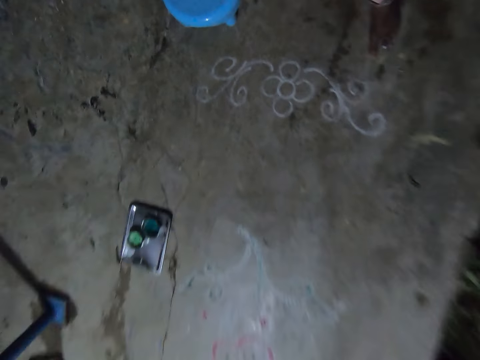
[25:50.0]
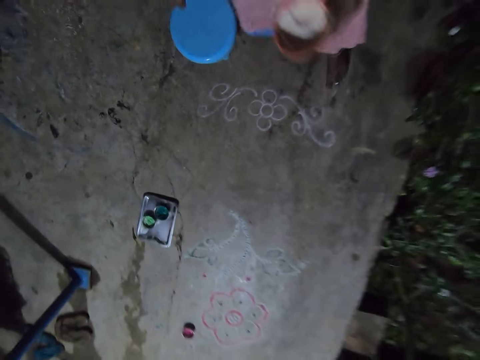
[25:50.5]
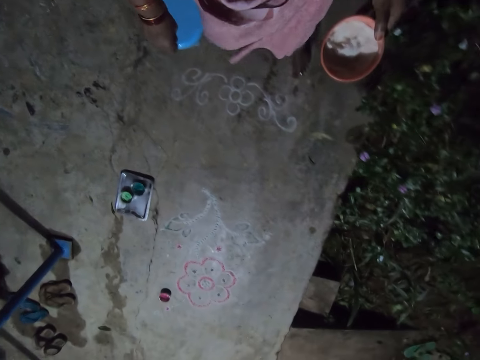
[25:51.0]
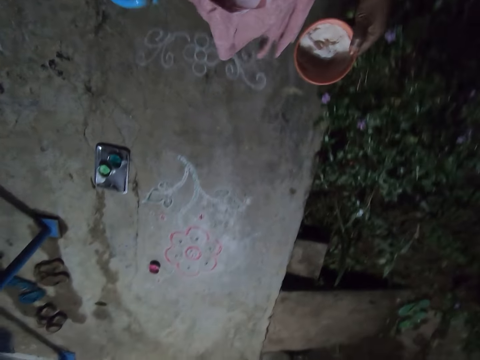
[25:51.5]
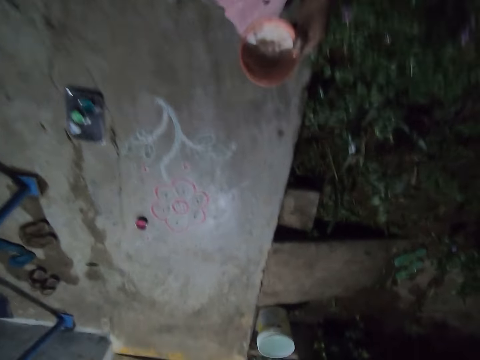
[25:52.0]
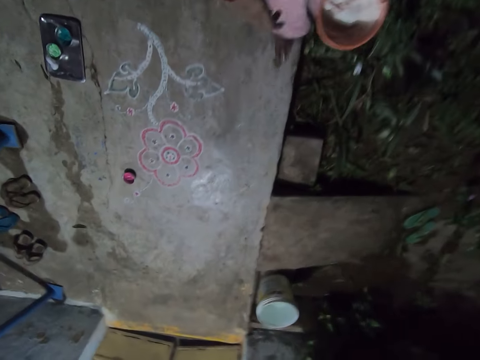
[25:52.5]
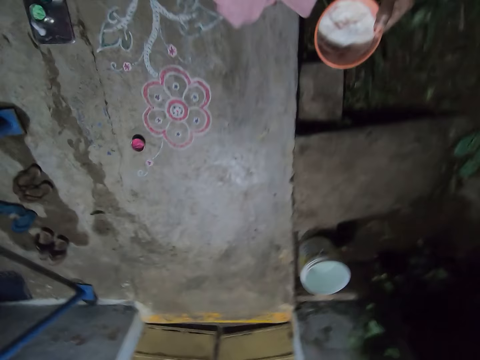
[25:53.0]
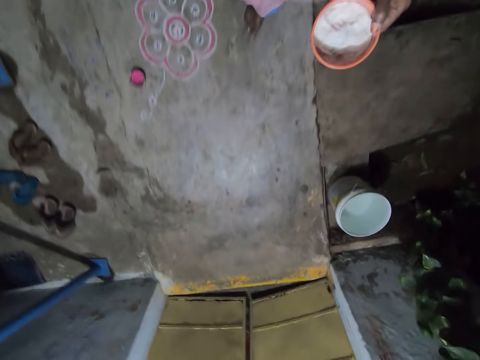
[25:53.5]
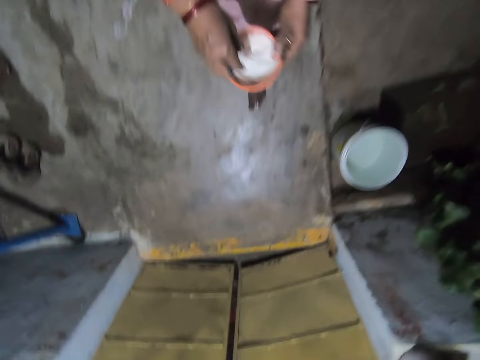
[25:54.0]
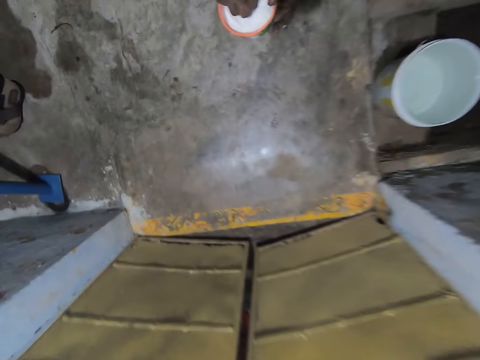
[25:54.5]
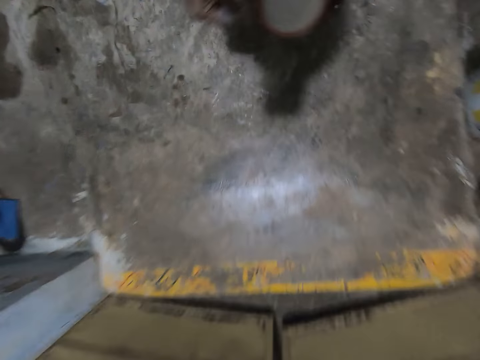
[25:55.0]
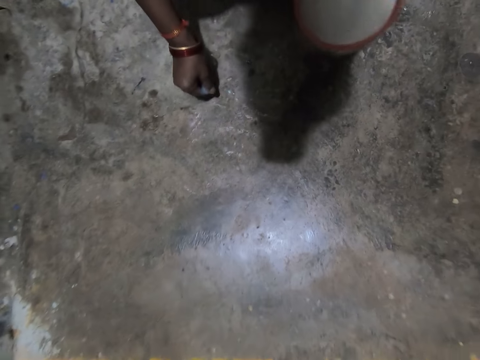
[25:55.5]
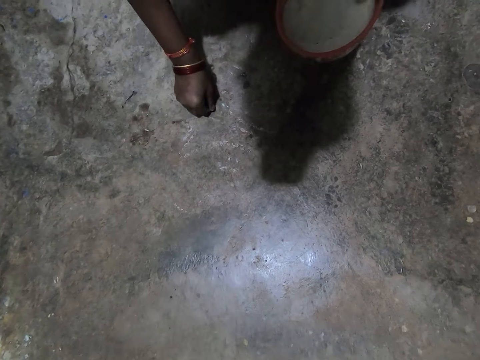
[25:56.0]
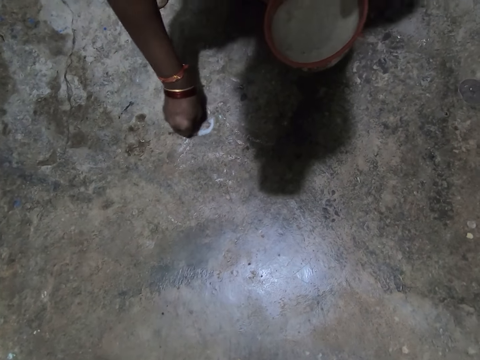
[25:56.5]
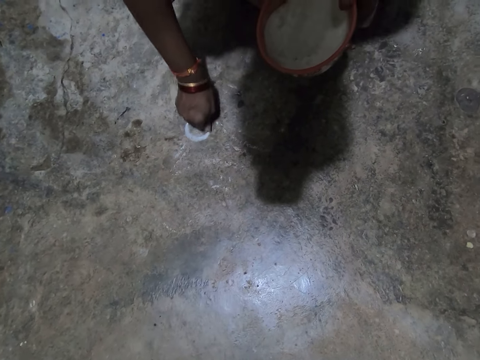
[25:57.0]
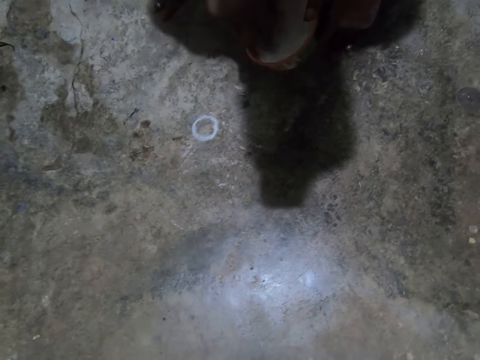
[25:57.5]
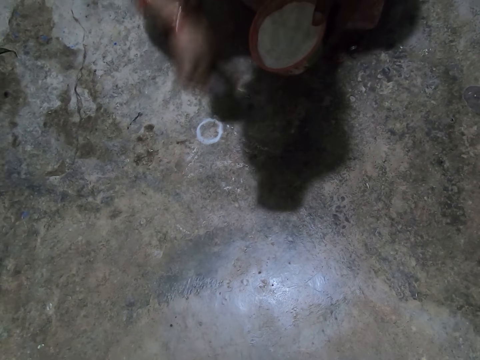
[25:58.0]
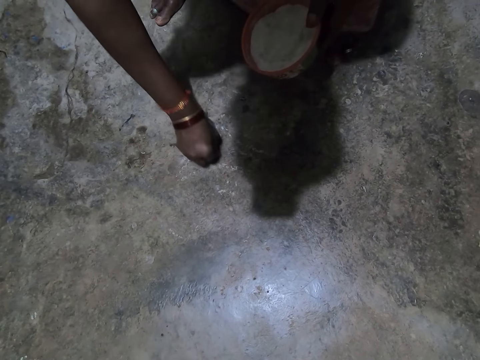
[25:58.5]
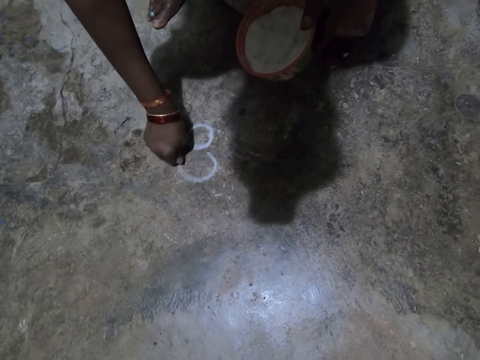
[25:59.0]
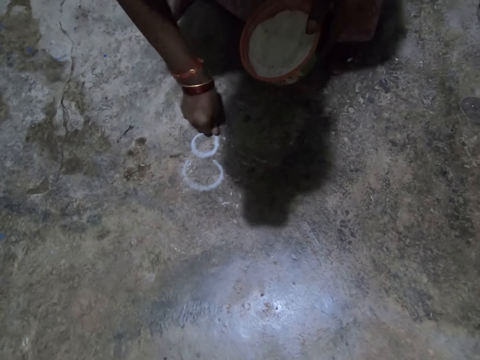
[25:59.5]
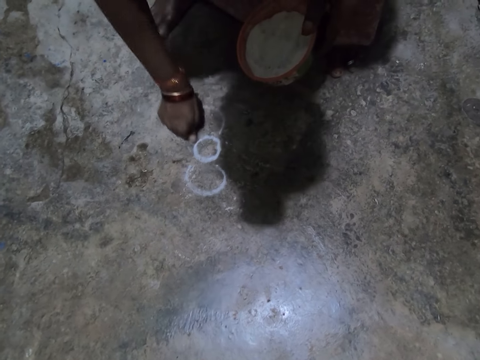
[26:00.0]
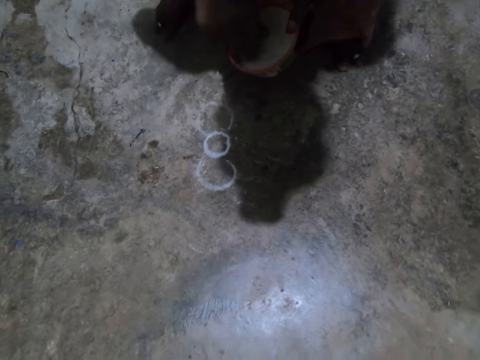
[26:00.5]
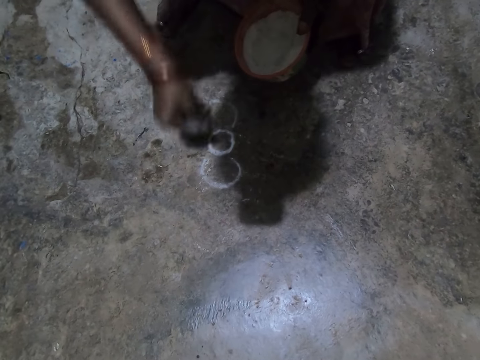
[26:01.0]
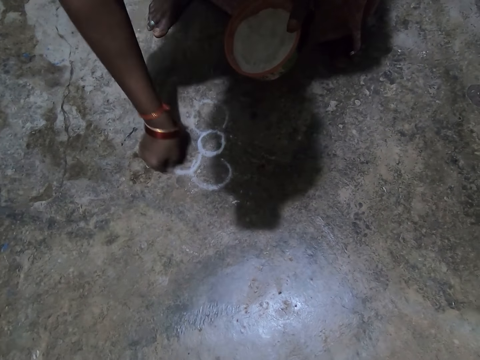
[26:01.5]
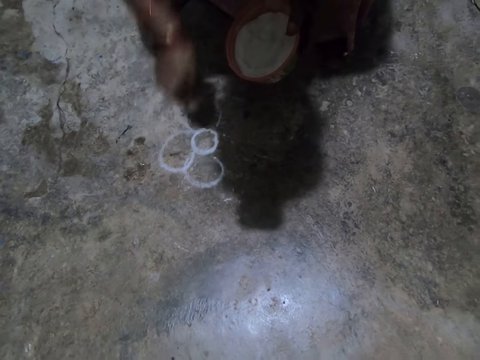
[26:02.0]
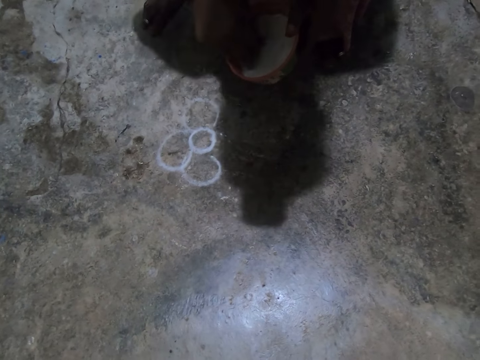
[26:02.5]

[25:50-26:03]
The camera wearer walks on the floor. They carry the bowl, pick the chalk powder from the bowl and draw a flower on the floor with the chalk powder.

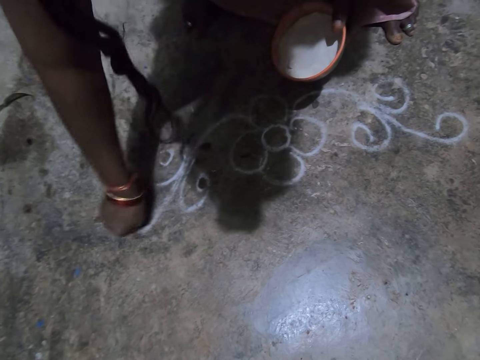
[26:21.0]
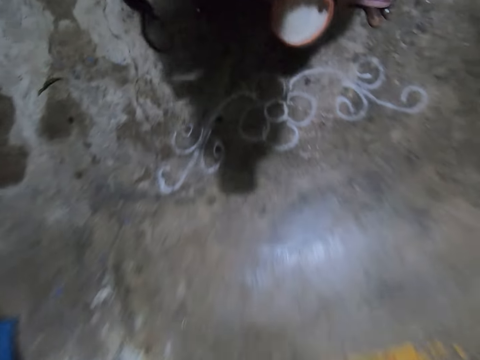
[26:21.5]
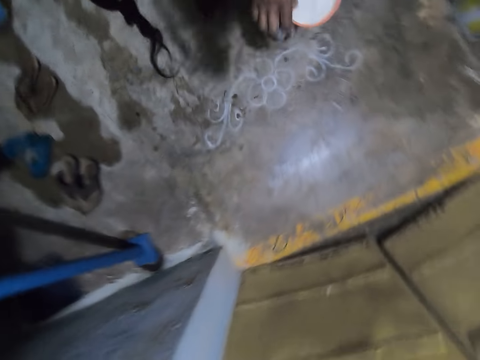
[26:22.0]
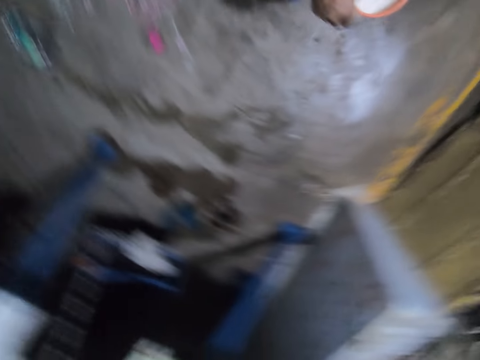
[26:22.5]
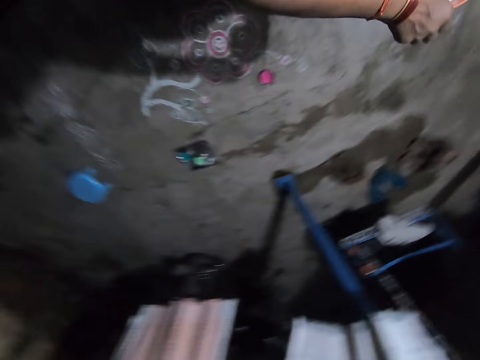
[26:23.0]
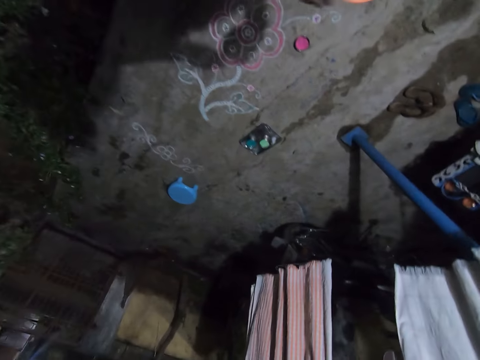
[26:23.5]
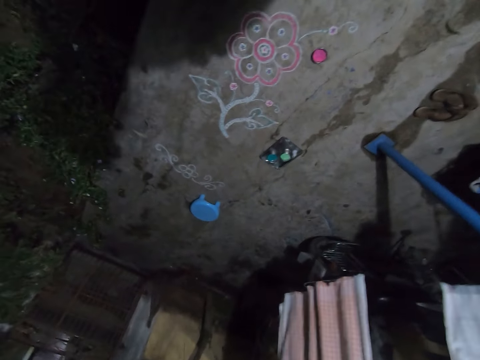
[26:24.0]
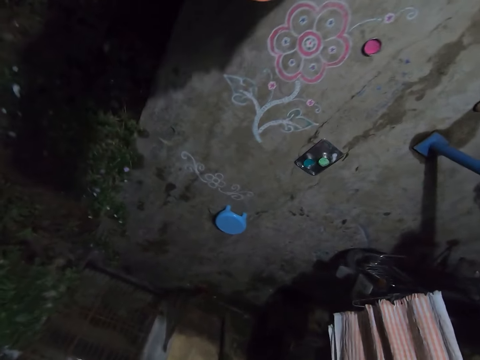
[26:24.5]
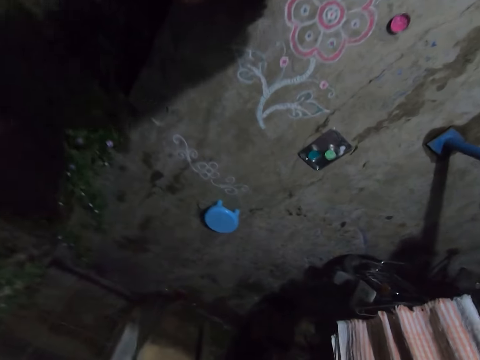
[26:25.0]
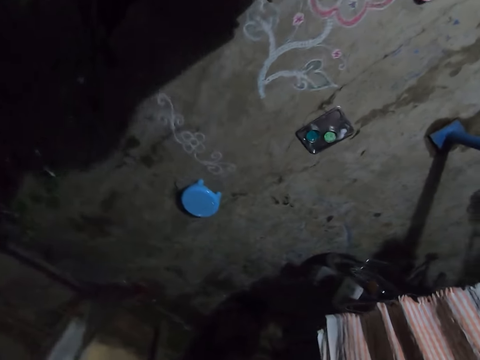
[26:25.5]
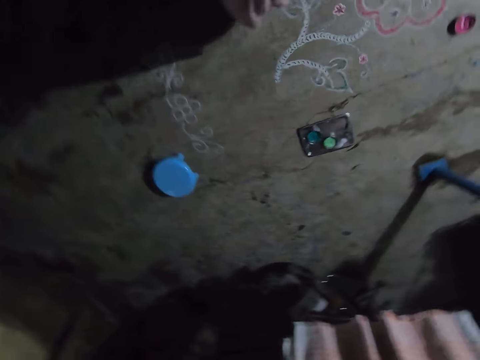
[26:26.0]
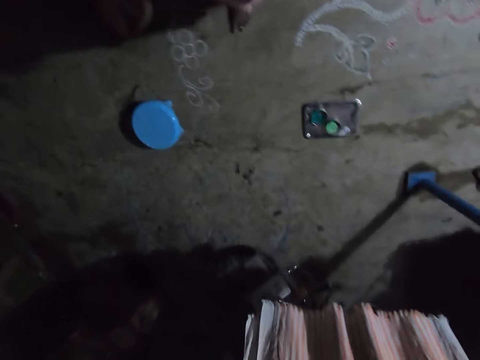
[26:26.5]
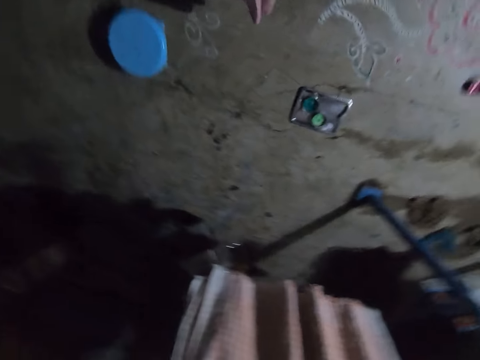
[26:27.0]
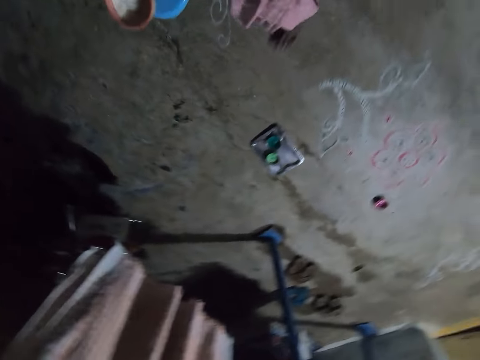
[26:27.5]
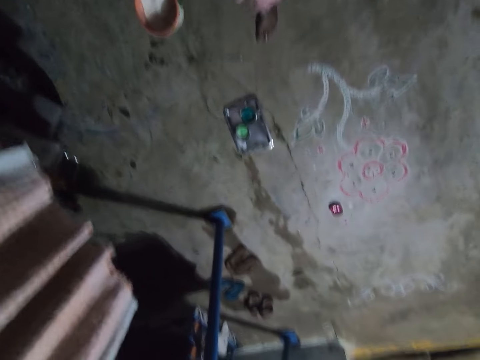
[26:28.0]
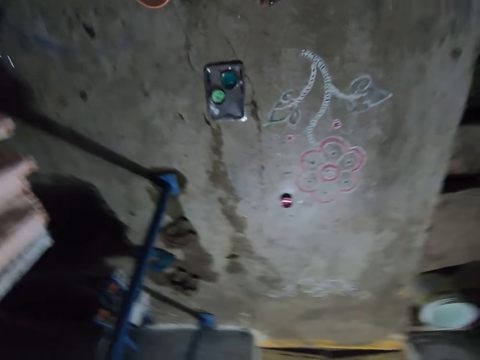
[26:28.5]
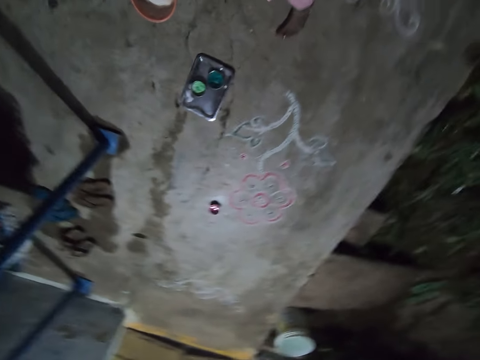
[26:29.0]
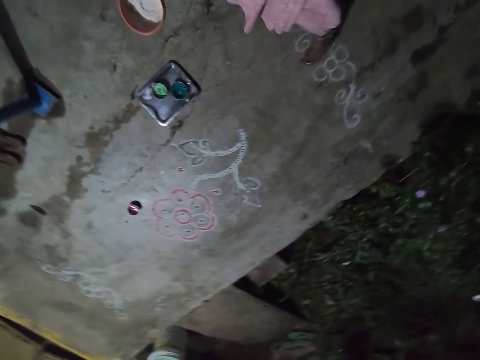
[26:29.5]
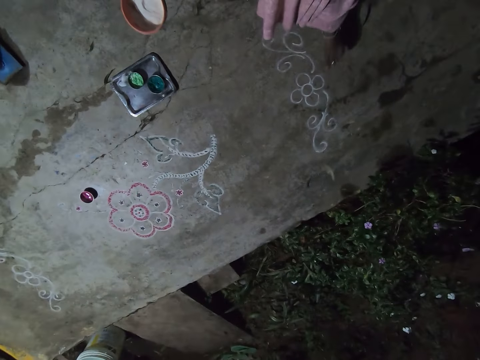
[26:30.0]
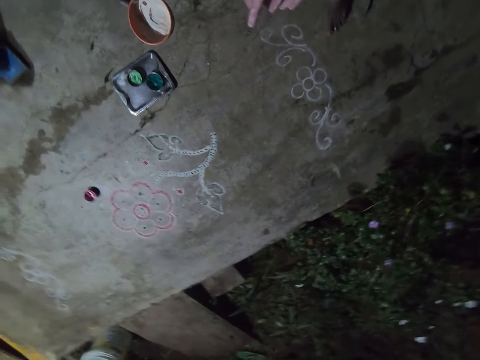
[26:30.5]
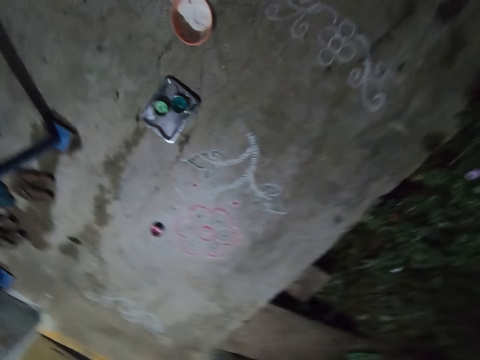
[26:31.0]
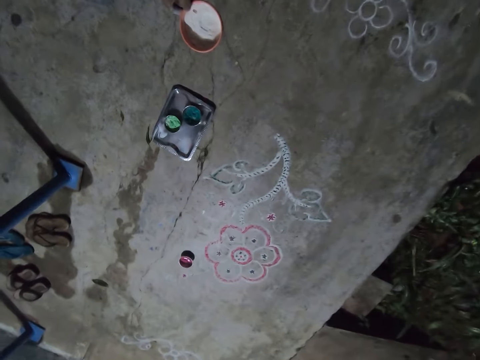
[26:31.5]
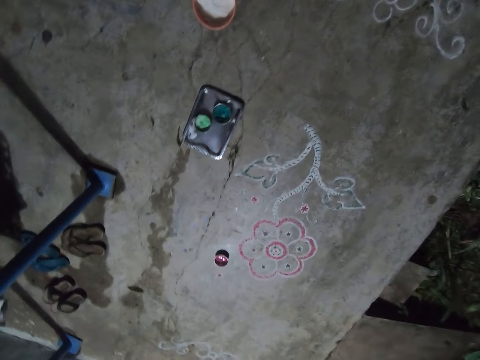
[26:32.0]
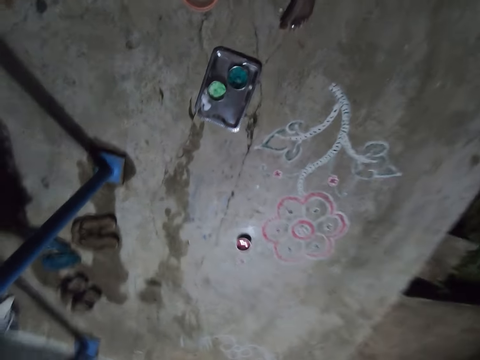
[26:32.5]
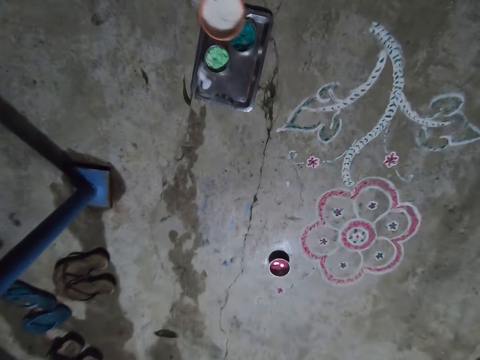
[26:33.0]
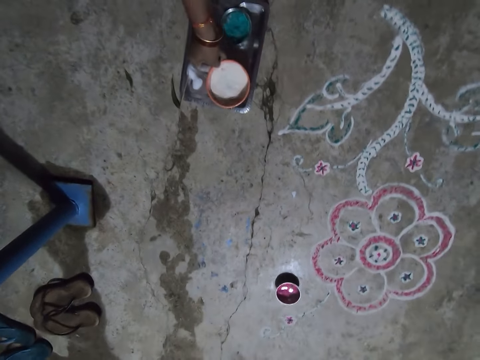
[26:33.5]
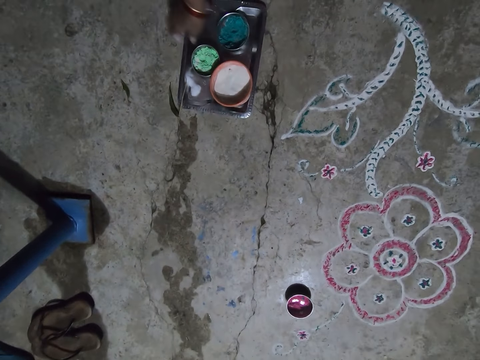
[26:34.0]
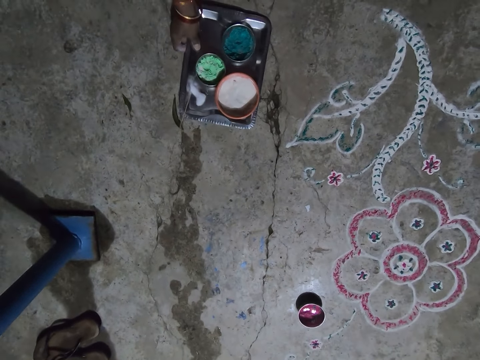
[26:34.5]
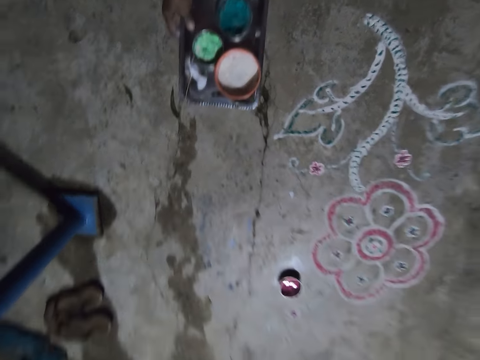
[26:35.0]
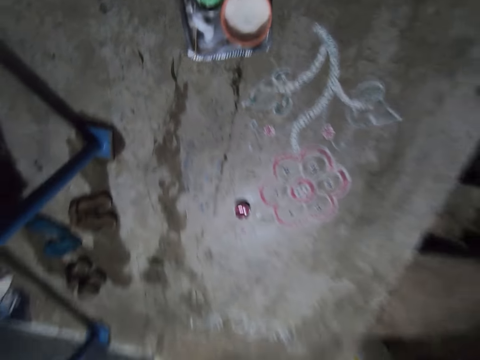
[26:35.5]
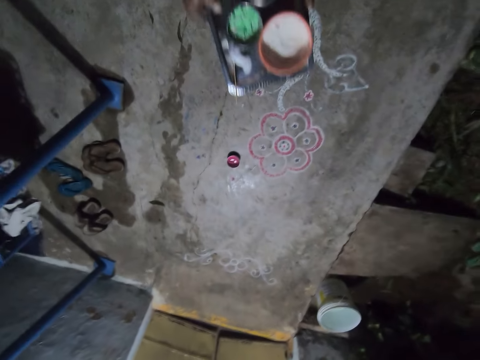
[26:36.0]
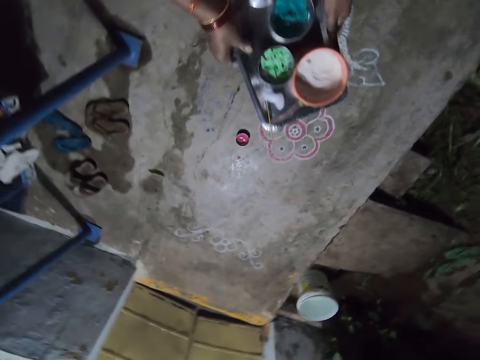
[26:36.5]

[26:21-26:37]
The camera wearer stares at the flowers. They walk around, pull the foot stool and drop the bowl on the tray. They pick the tray from the floor and walk on the floor.
